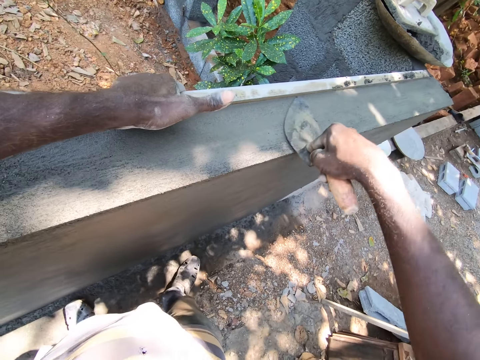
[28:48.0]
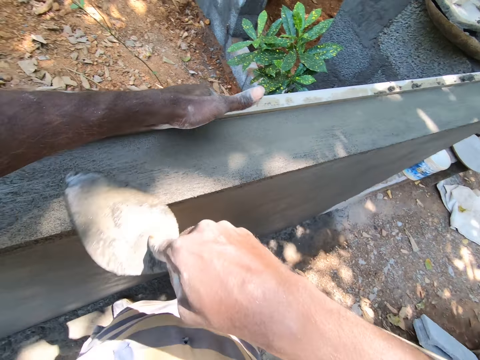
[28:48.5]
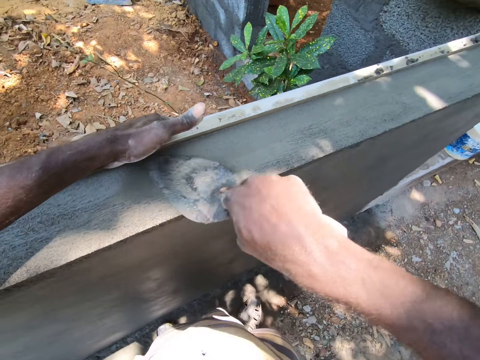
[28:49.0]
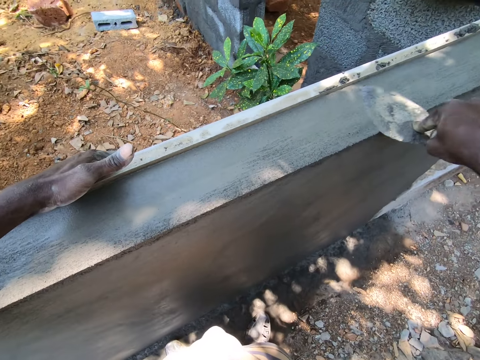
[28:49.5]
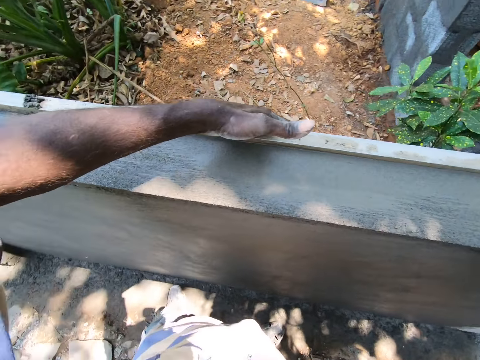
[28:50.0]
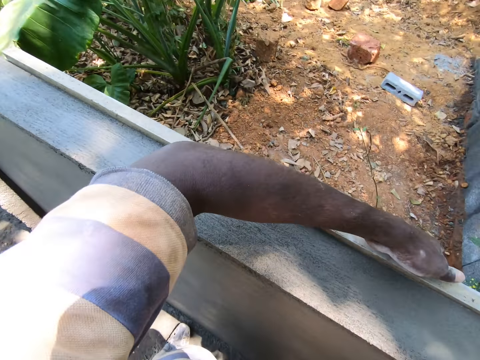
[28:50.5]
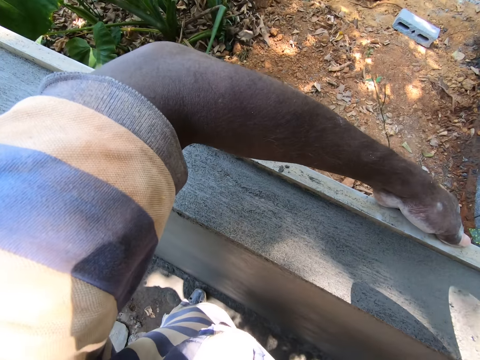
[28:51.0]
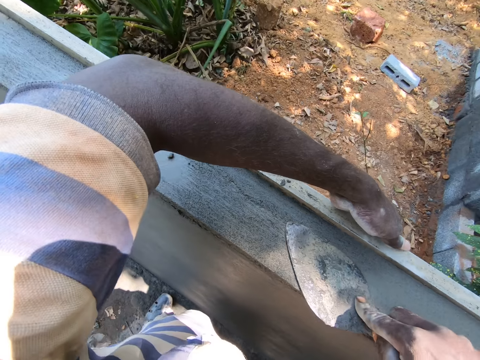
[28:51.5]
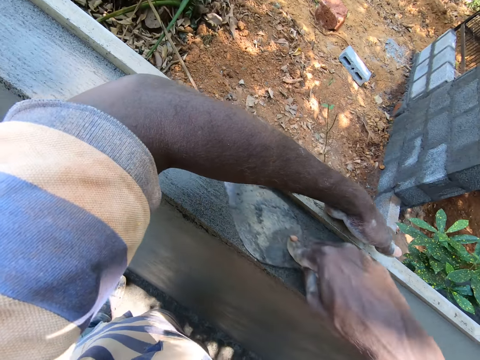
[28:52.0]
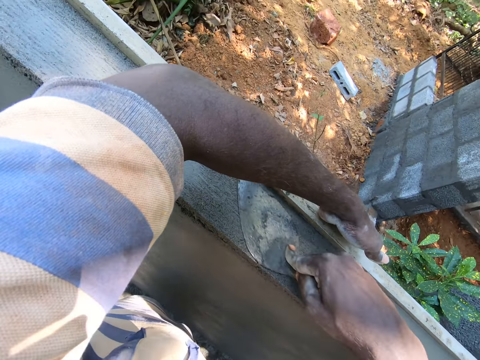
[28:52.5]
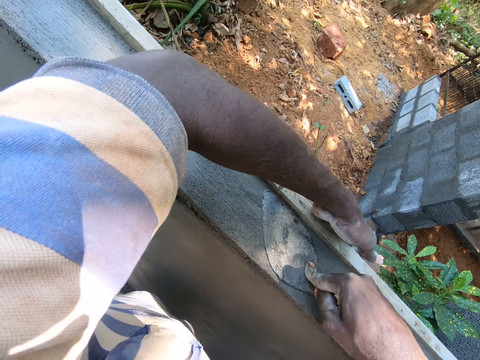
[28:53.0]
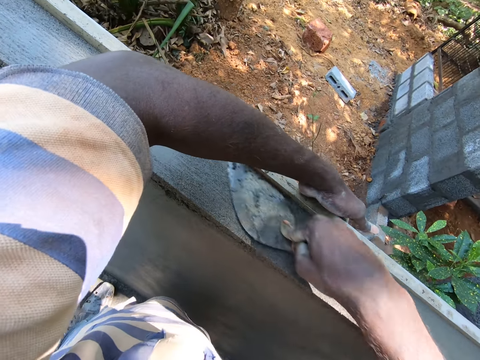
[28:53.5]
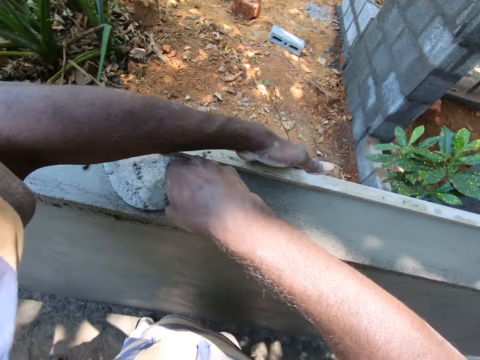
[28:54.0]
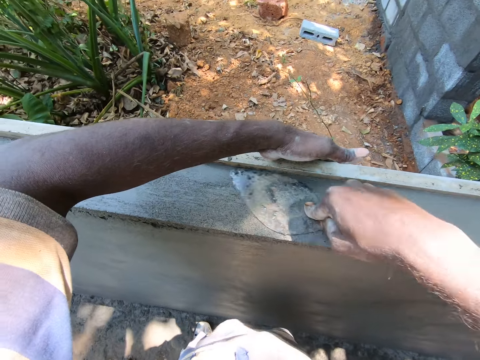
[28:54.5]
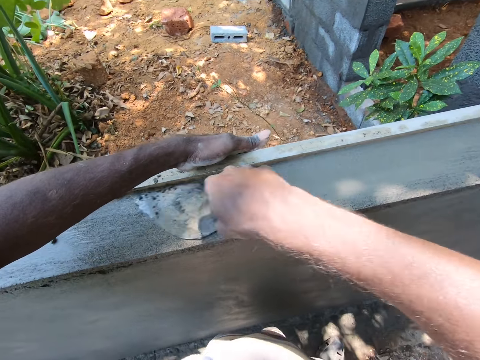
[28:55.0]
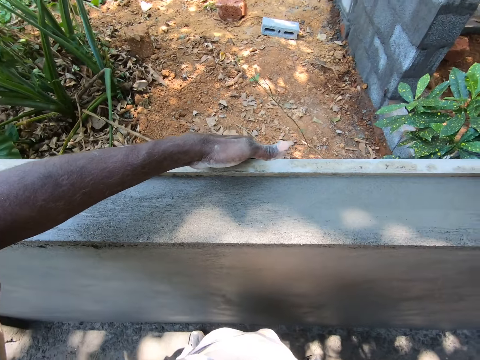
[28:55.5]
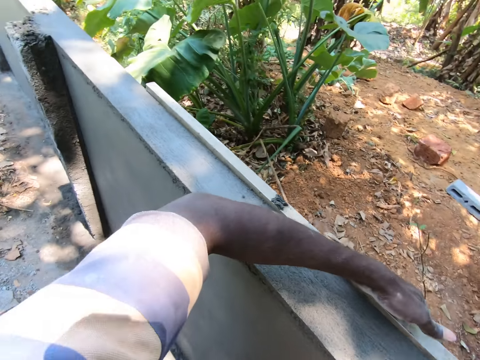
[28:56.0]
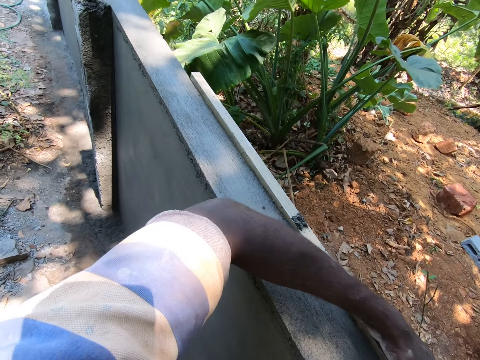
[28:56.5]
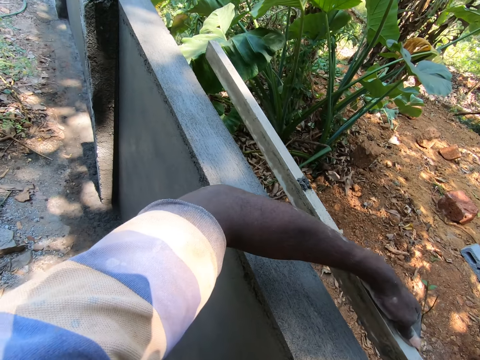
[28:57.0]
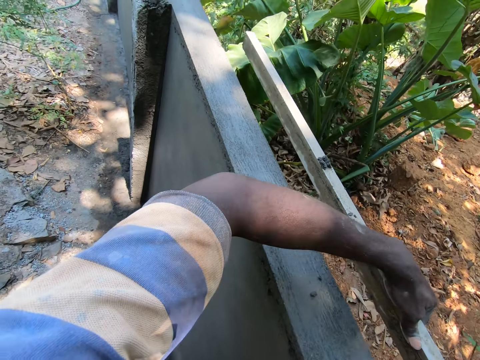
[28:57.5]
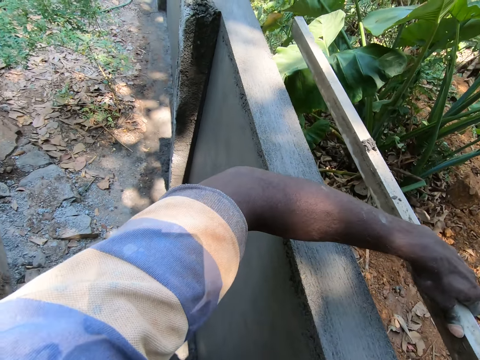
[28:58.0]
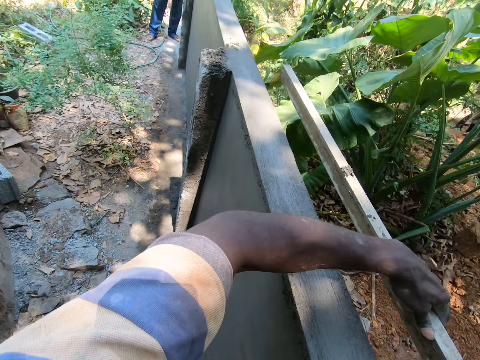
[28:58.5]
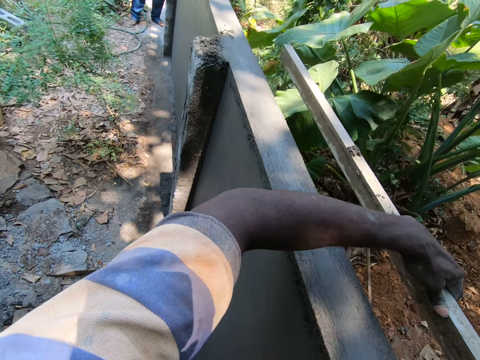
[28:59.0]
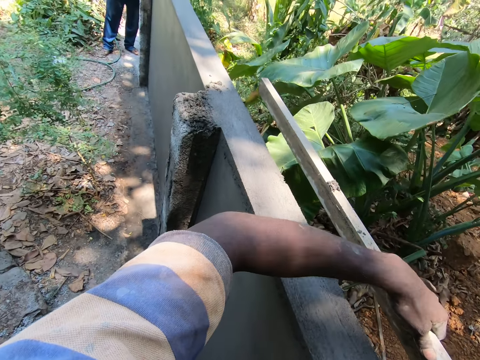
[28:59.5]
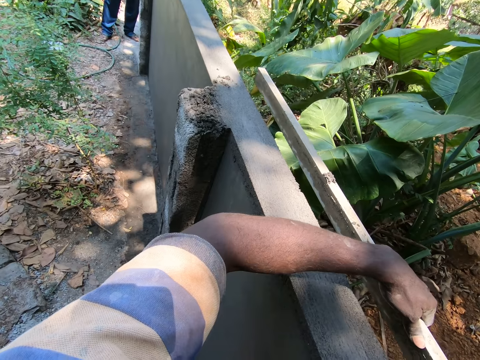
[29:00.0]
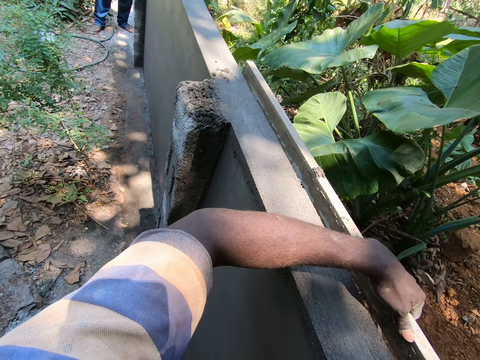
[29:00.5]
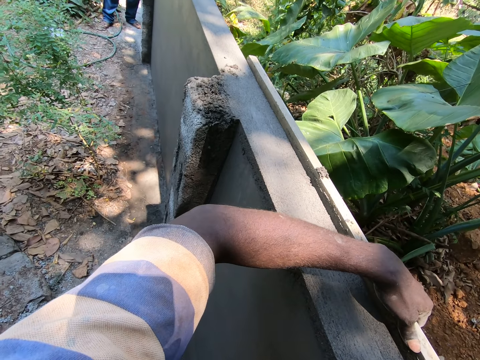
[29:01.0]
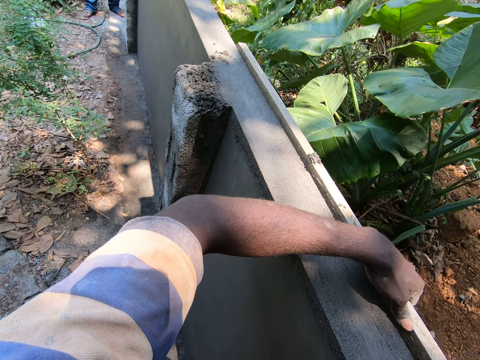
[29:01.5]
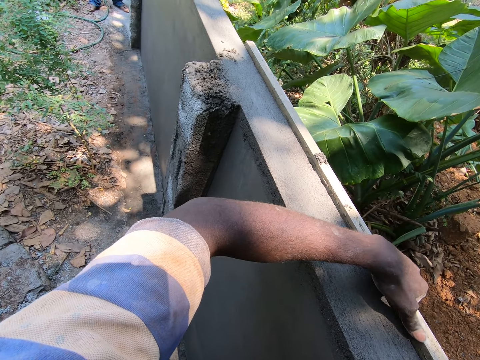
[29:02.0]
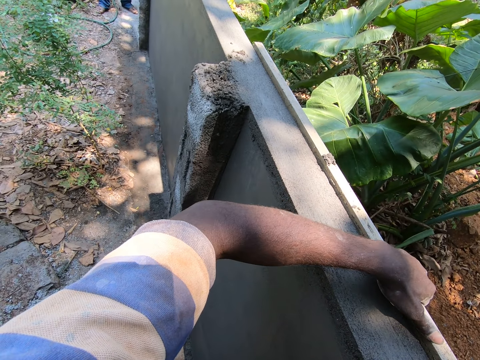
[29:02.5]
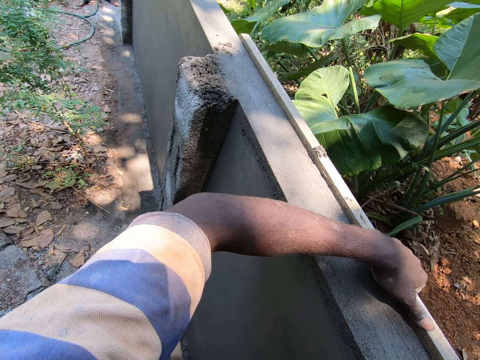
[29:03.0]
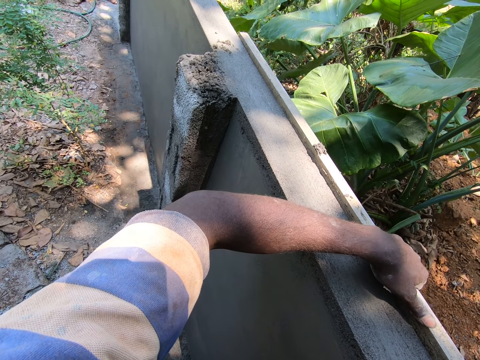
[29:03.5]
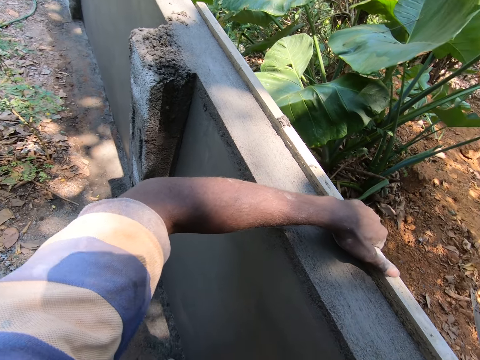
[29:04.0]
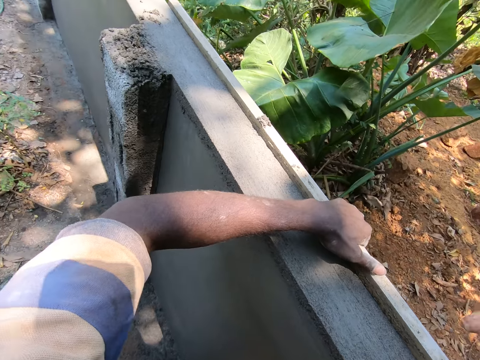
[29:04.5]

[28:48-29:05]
The camera wearer removes the metal from the wall. They place the metal on the wall.

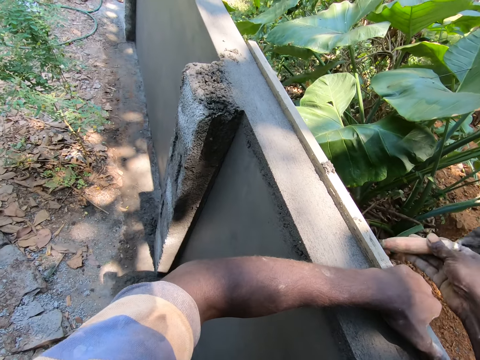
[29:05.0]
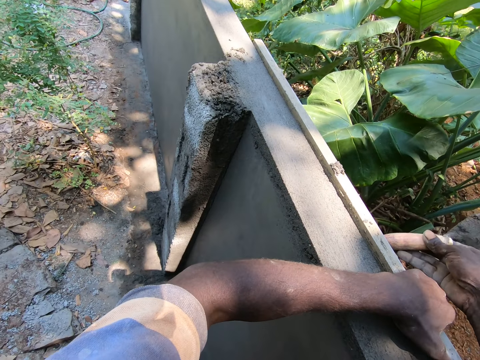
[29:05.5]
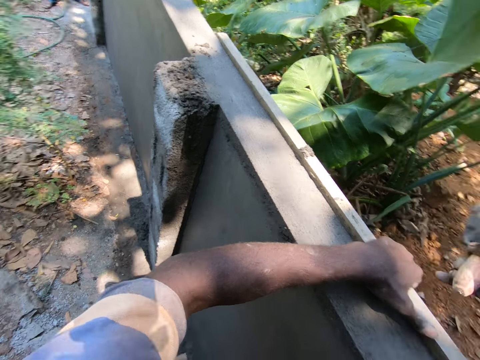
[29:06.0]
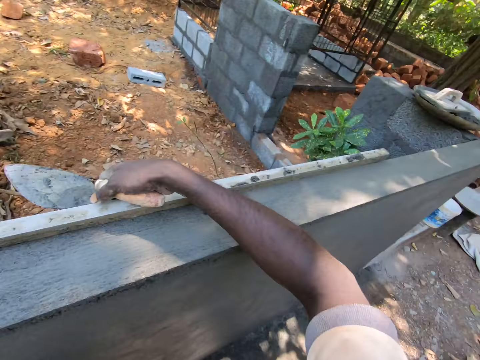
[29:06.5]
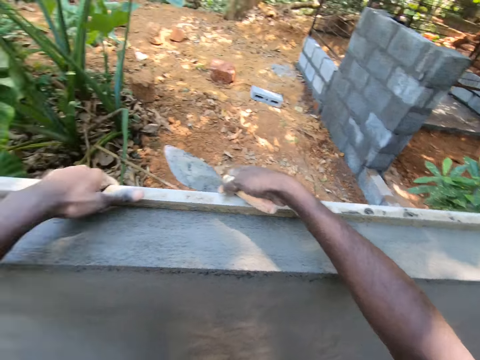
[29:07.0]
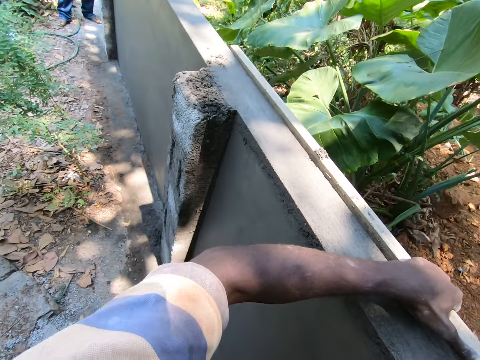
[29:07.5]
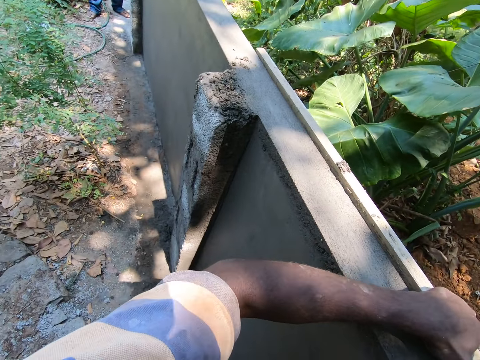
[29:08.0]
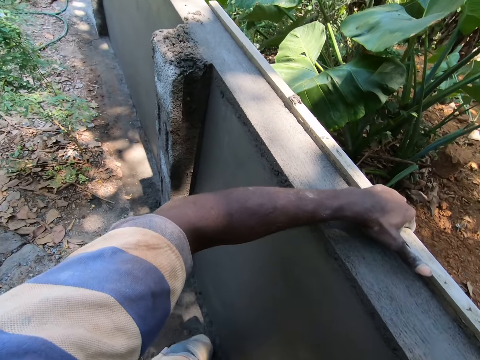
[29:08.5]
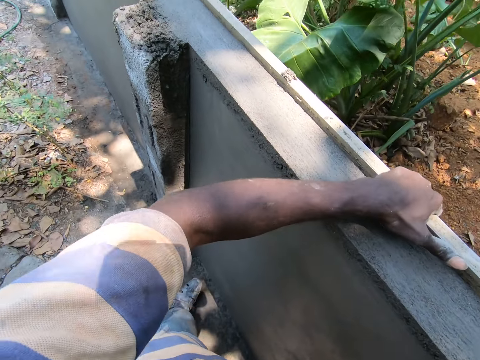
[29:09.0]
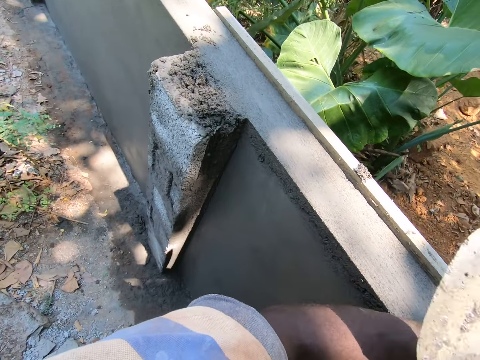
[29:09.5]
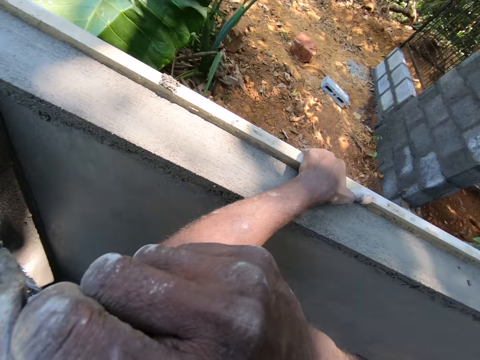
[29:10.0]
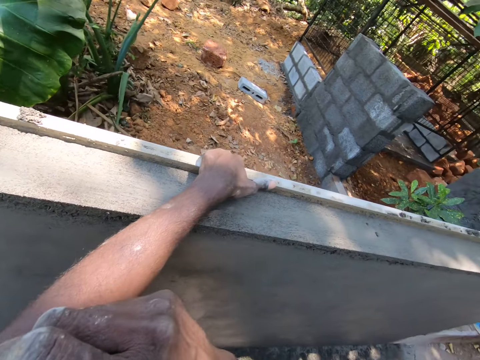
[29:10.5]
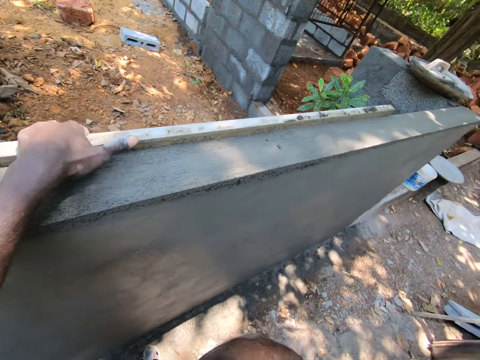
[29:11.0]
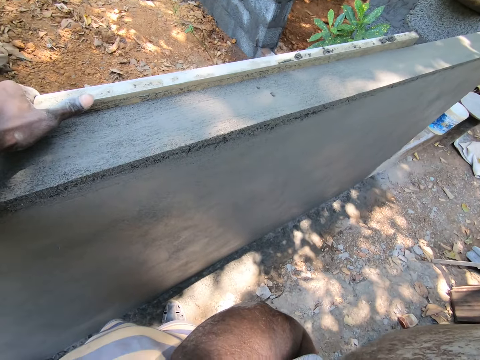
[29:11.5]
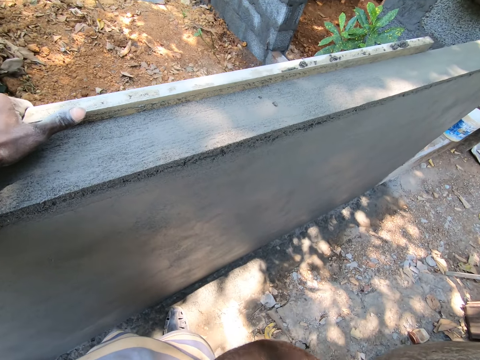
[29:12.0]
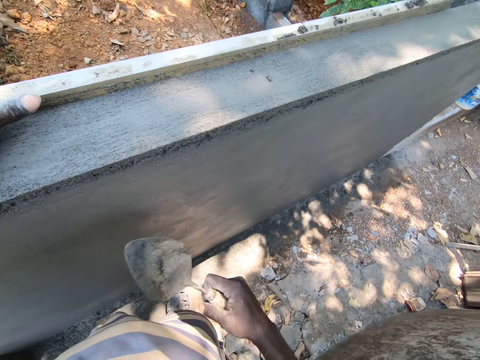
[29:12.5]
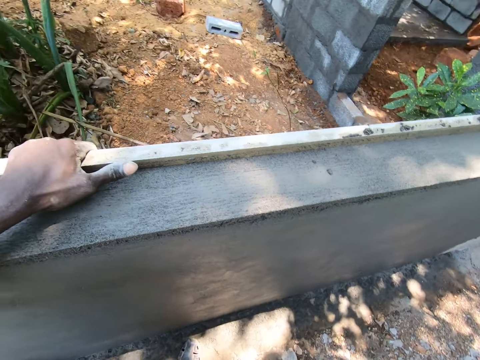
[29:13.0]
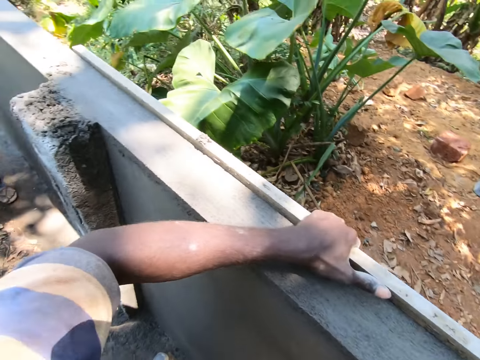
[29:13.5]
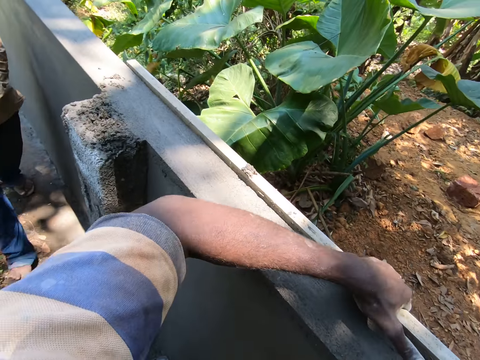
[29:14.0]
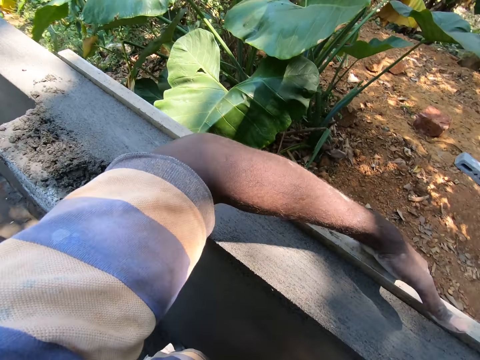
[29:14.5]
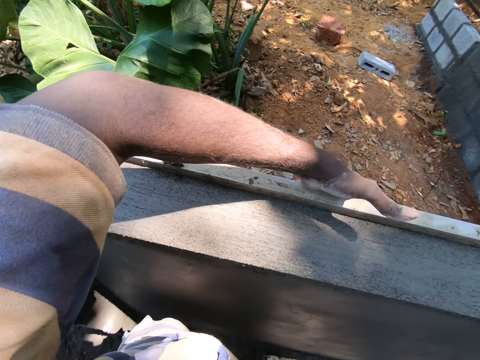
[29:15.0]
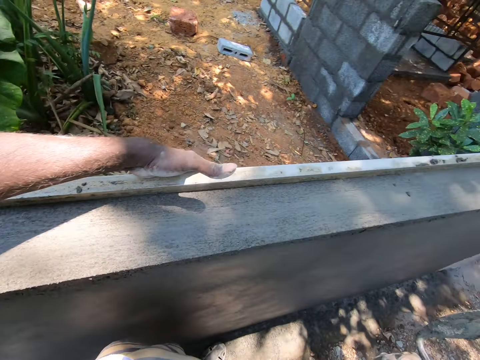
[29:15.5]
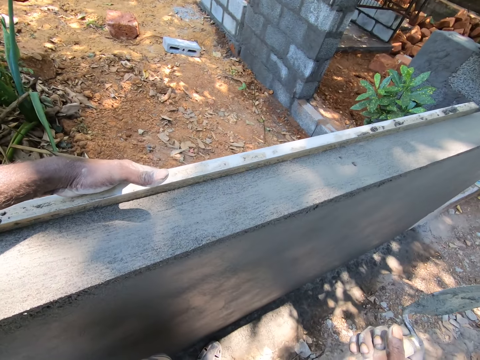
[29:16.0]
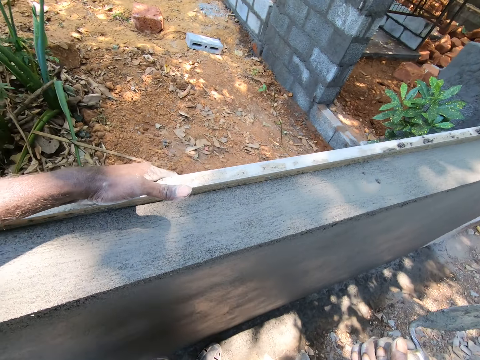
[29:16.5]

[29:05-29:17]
The camera wearer hits the metal with the trowel. He looks around. He touches his face. He raises the trowel. He interacts with a man.
